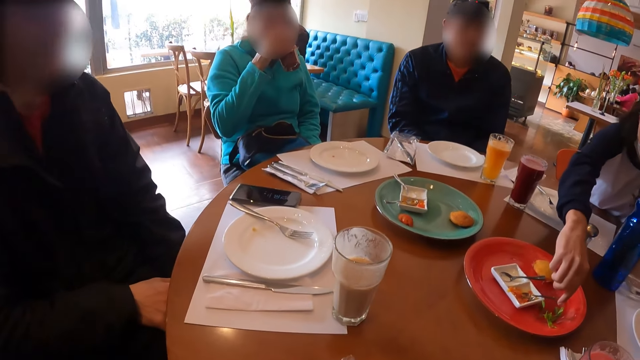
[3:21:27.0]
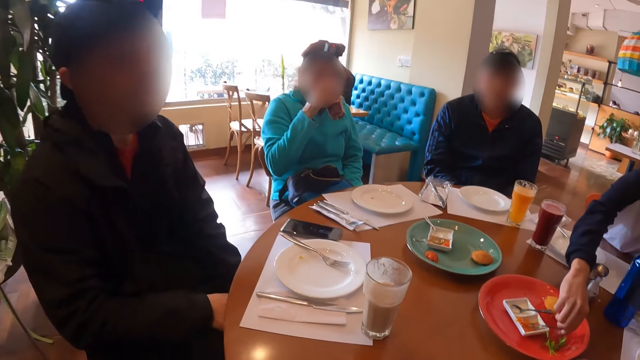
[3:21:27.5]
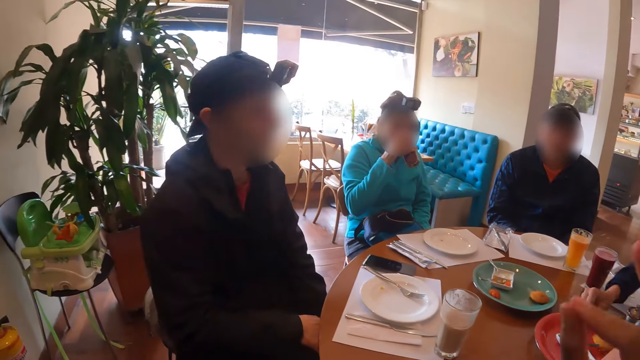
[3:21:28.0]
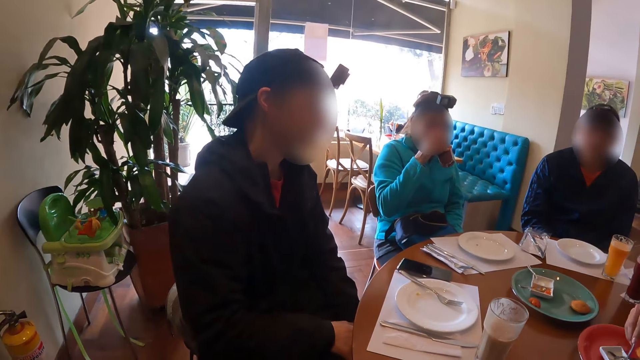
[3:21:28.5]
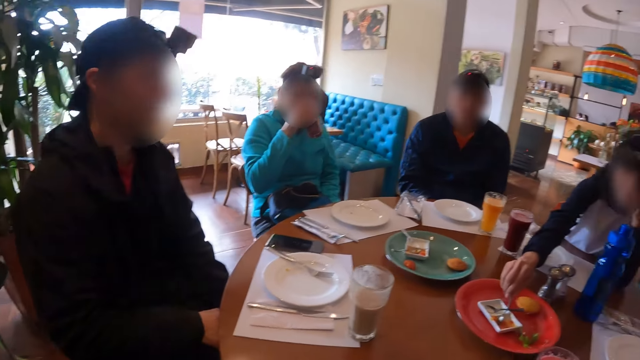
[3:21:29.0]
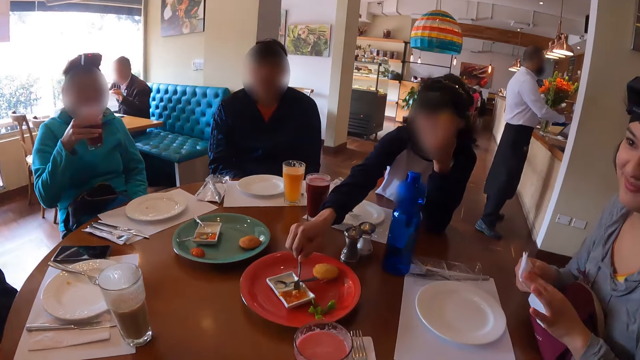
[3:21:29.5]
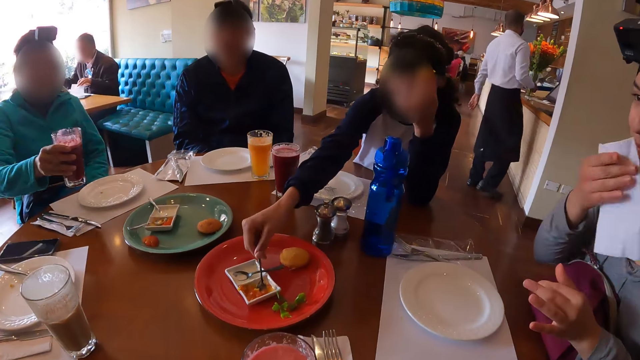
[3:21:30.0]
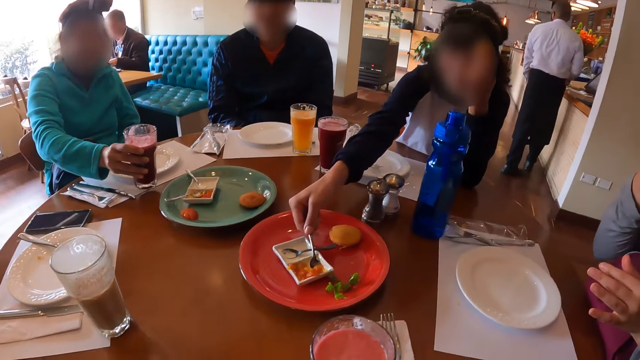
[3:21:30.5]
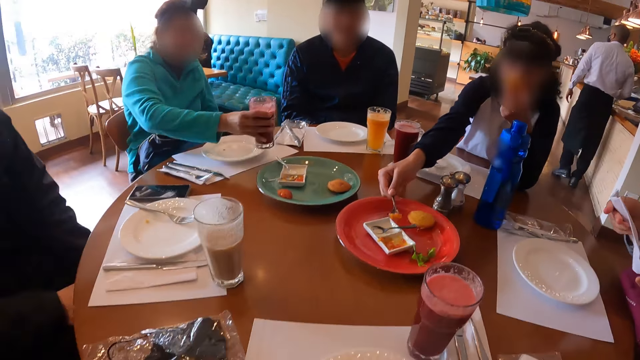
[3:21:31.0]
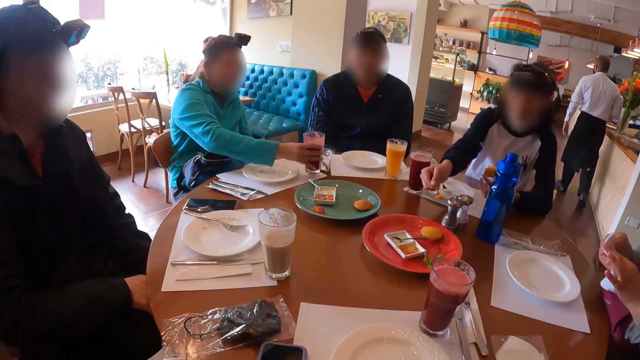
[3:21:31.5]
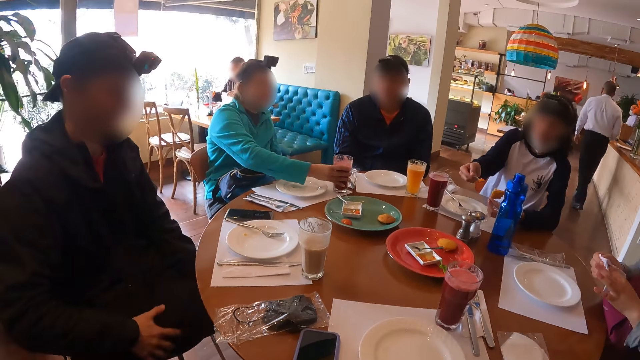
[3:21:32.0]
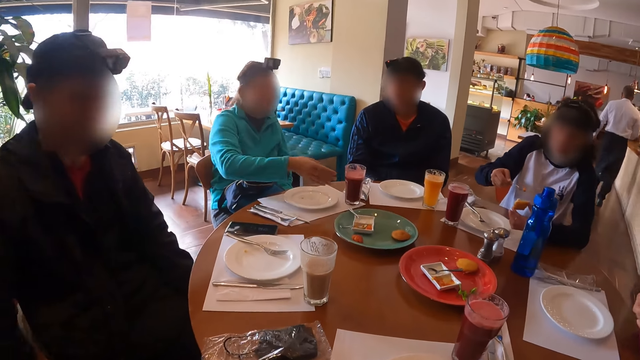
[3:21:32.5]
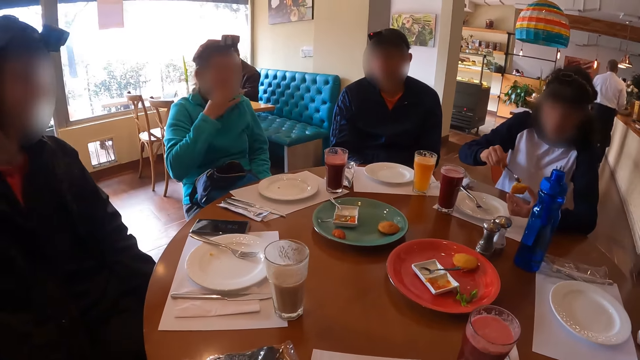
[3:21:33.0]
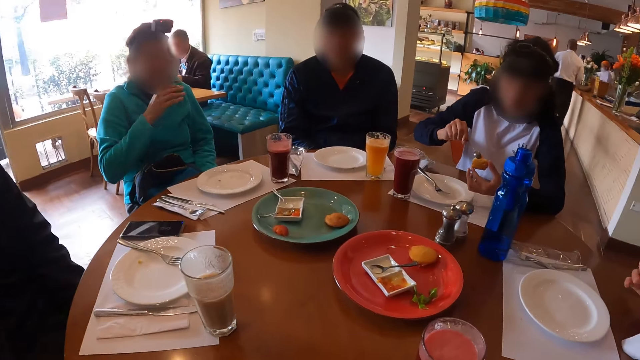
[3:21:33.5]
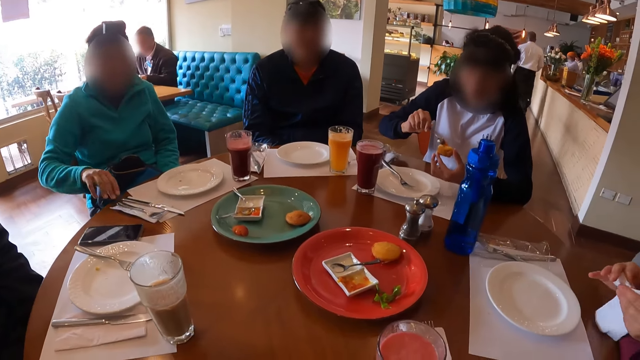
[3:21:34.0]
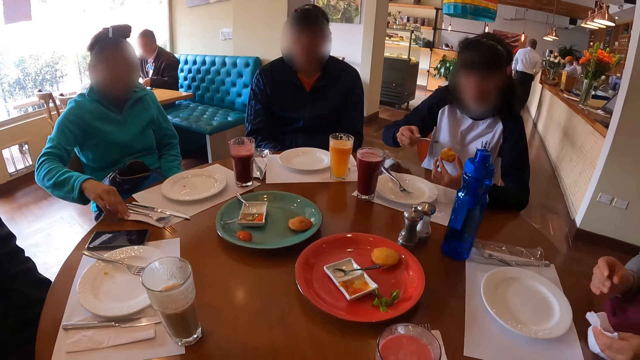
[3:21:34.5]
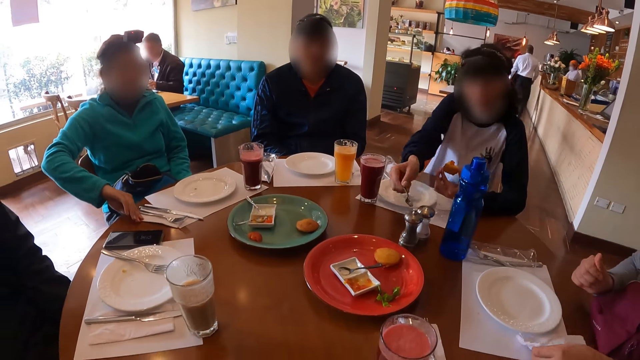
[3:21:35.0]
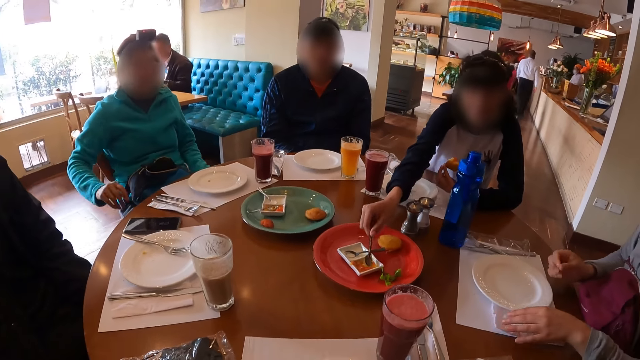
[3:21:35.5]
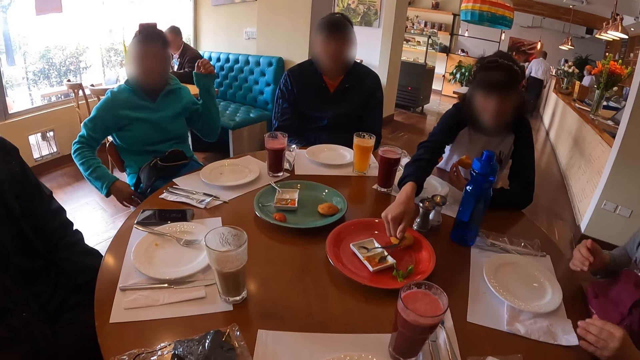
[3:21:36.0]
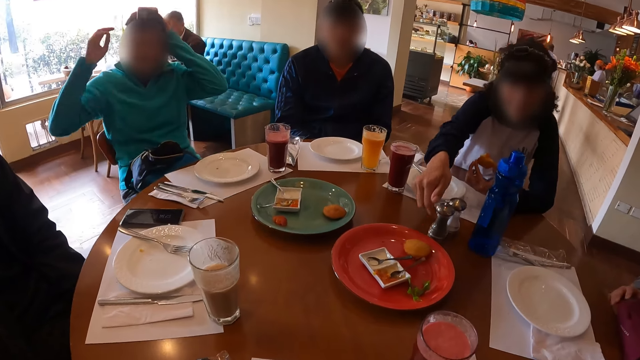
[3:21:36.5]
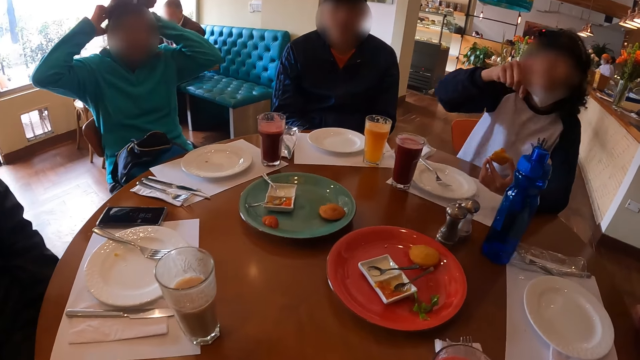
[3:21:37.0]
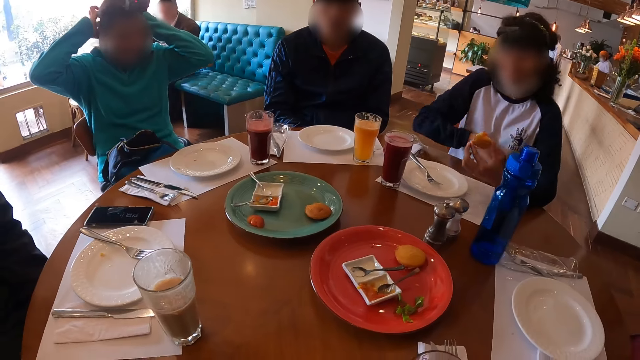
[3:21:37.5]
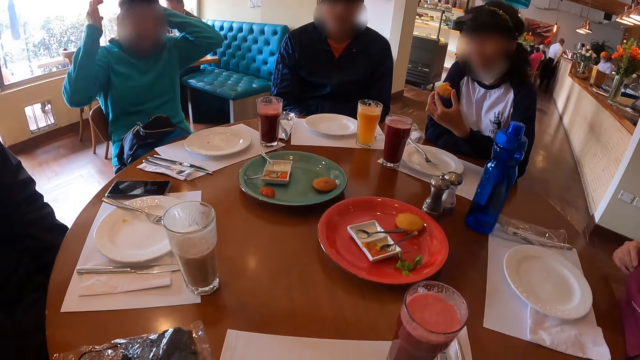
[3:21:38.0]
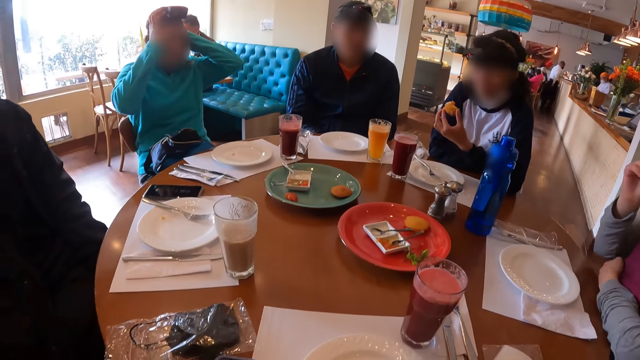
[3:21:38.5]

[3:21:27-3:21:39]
A woman picks the spoon on the saucer on the plate on the table with her right hand and scoops carrot sauce from the saucer on the plate on the table with the spoon in her right hand. Another woman wipes her mouth with the serviette in her right hand and wipes both hands with the serviette. A third woman places the cup of smoothies in her right hand on the table. A man interacts with the camera wearer. The first woman rubs the carrot sauce on the spoon in her right hand on the cake in her left hand. The camera wearer stares at the table. The third woman wipes her right hand on the serviette on the table. The second woman places the serviette on the table with her left hand. The first woman places the spoon in her right hand on the saucer on the plate on the table. The third woman adjusts a headgear on her head with both hands.

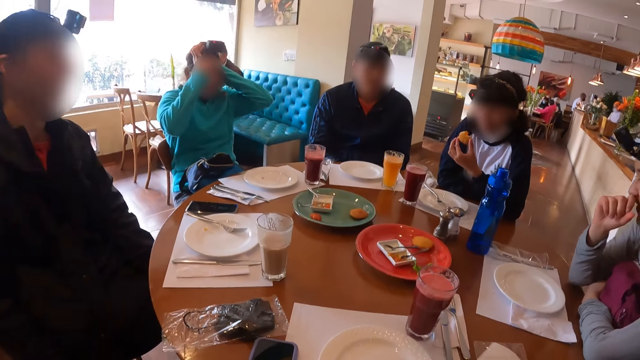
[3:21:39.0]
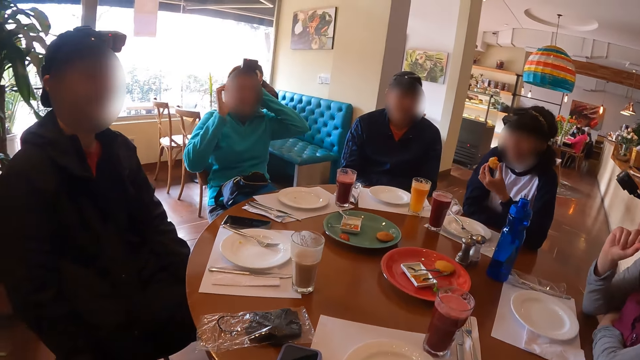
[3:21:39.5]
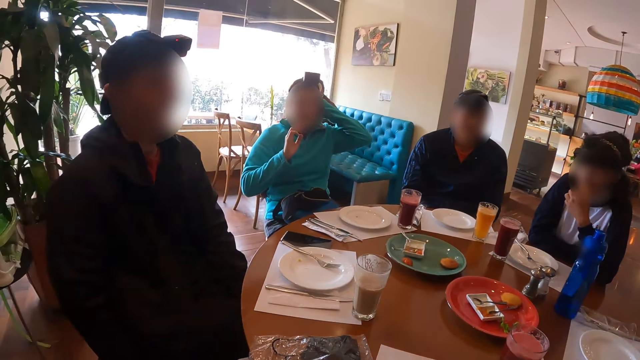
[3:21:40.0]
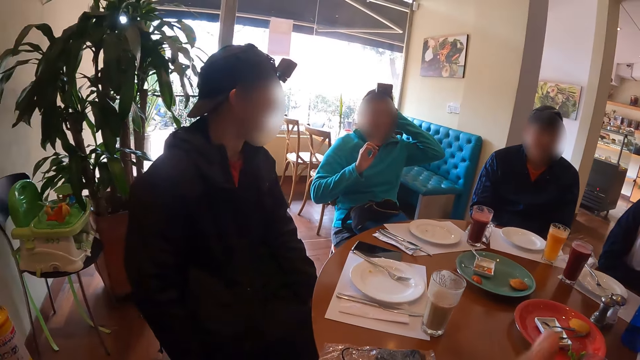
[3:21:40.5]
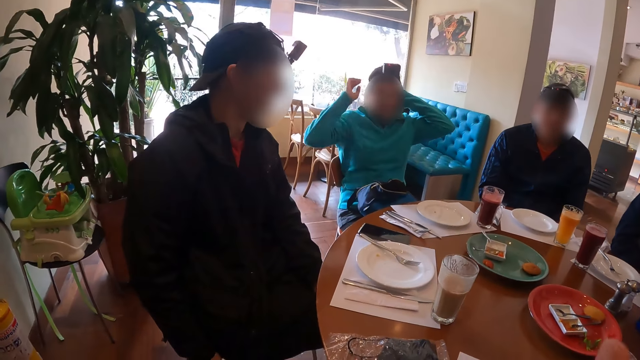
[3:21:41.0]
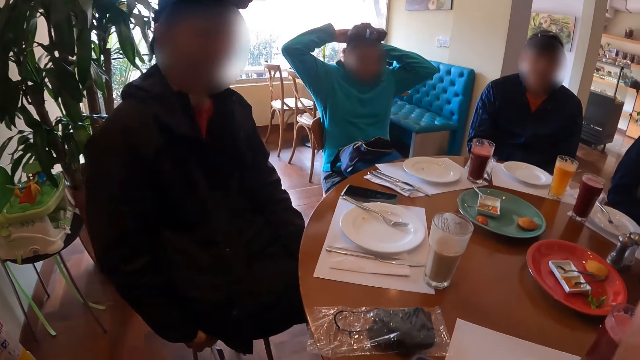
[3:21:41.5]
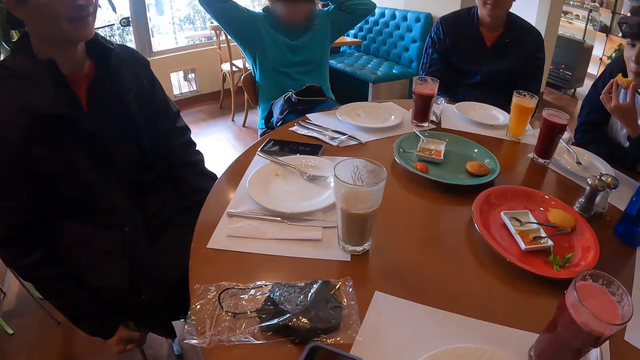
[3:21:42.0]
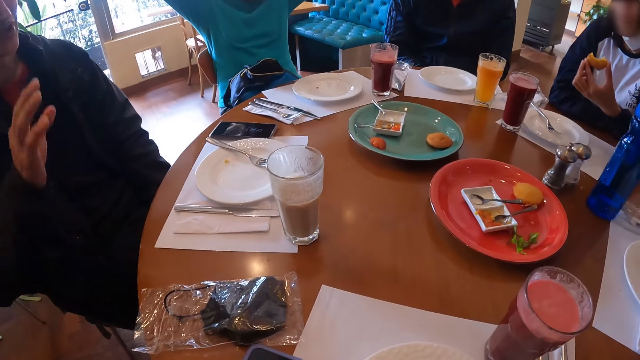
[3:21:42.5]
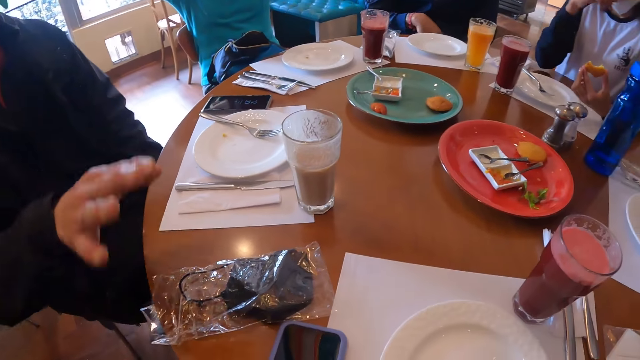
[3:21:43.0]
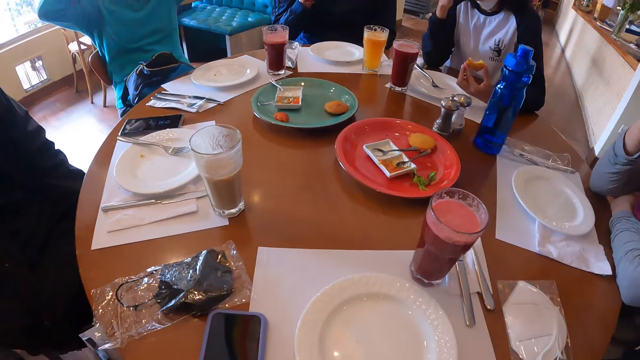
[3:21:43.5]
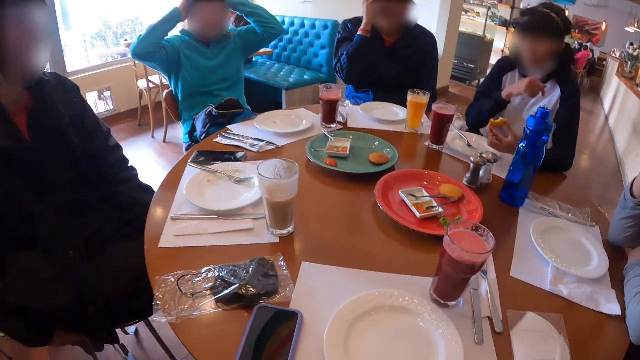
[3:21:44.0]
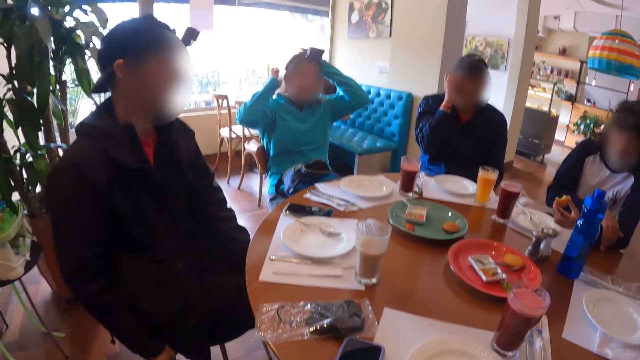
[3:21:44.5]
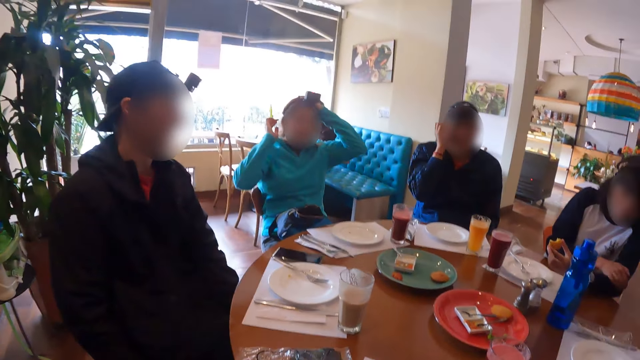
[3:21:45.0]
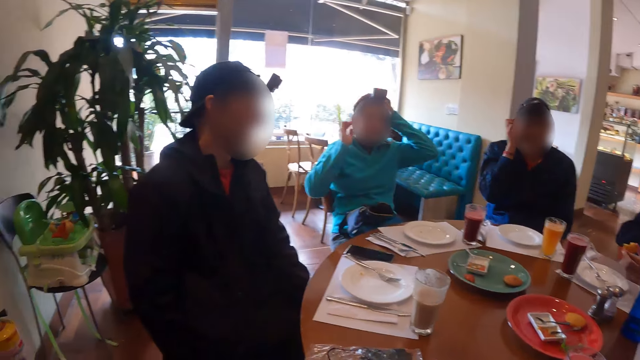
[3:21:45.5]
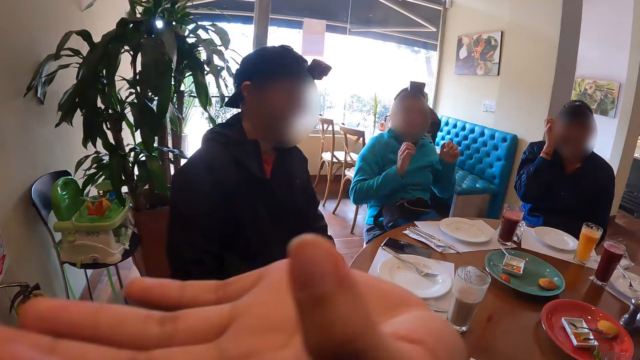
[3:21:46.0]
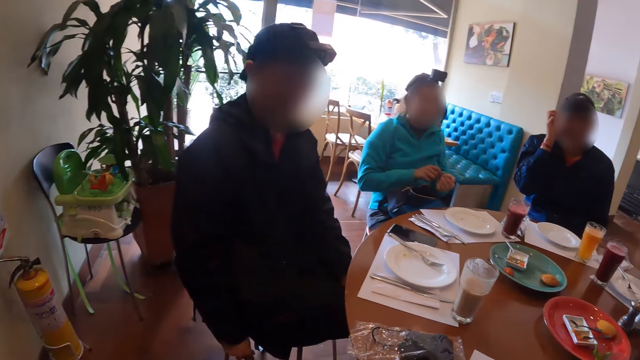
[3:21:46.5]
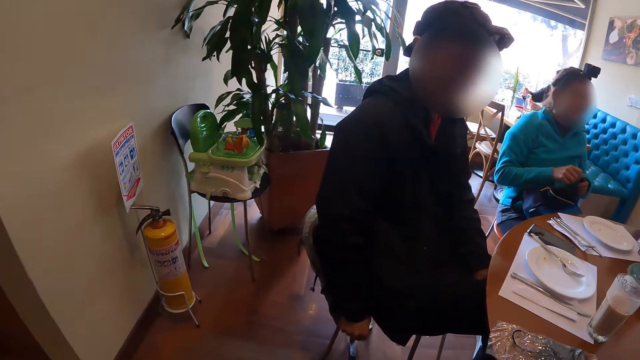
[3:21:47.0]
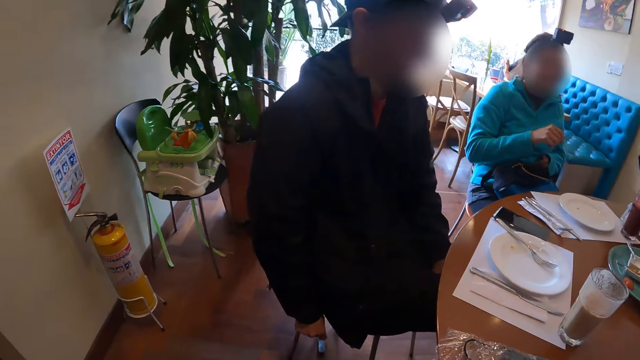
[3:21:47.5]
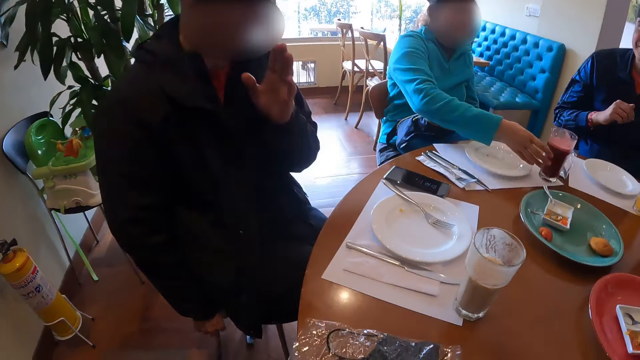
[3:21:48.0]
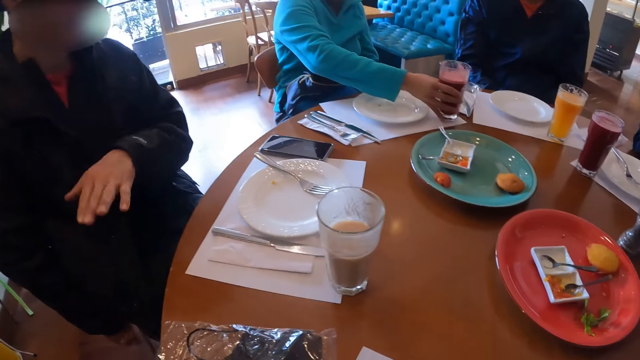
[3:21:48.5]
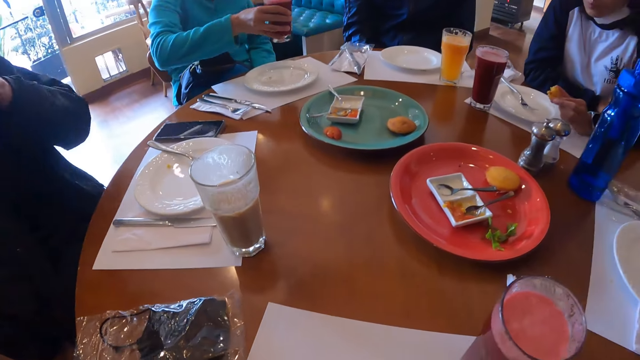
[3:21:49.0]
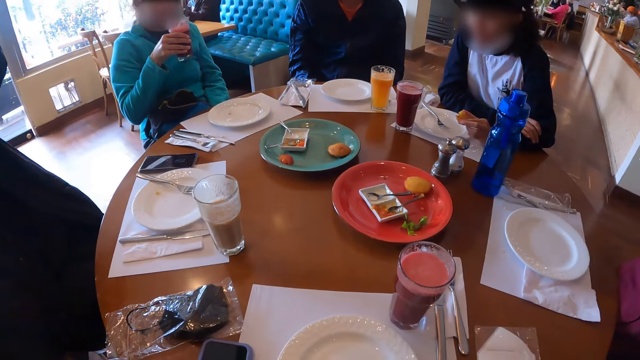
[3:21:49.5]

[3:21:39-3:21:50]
A woman eats from the cake in her left hand. The camera wearer looks around the restaurant. They interact with a man. Another woman picks the cup of smoothies from the table with her right hand. The camera wearer stares at the table.
